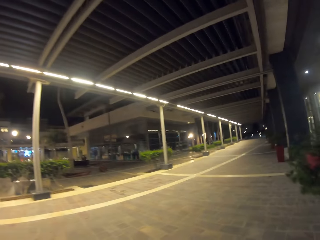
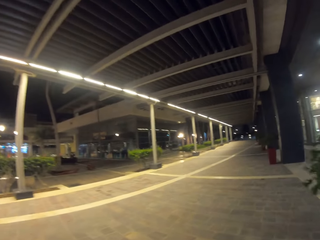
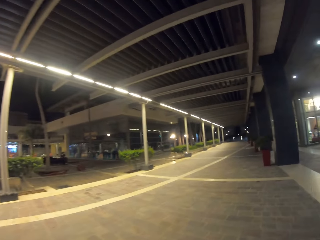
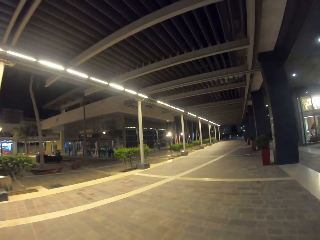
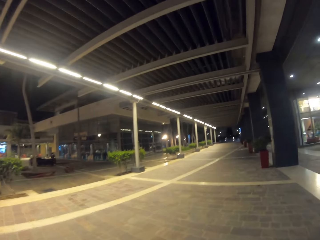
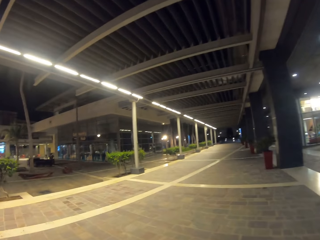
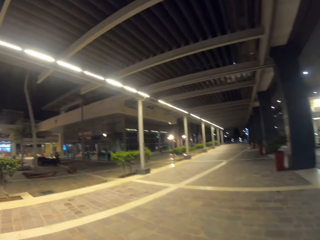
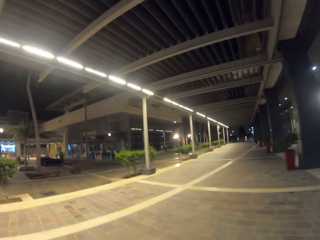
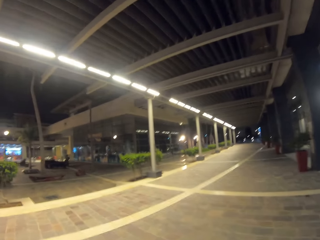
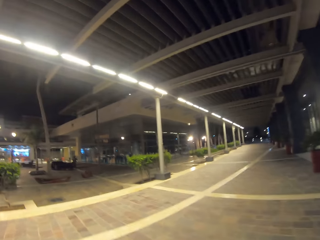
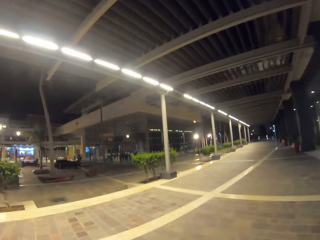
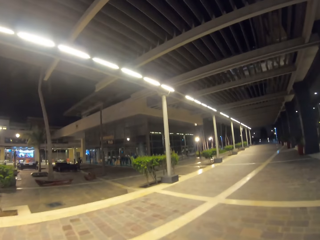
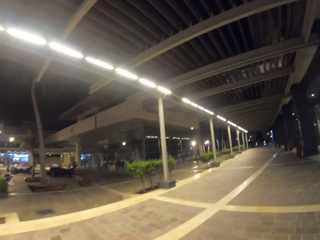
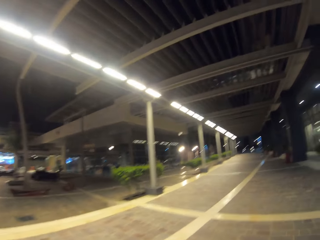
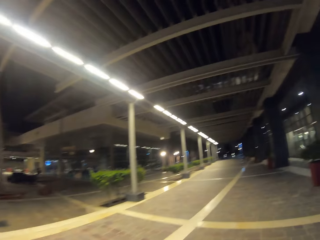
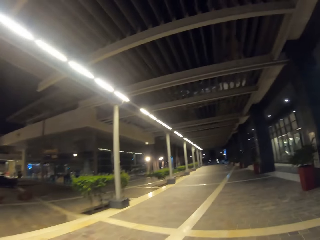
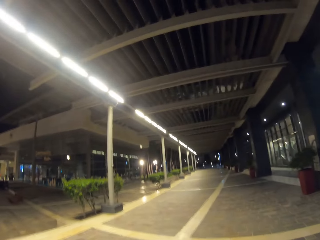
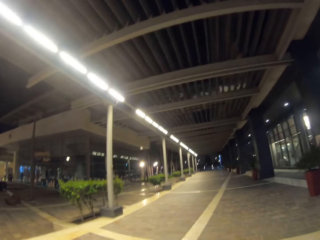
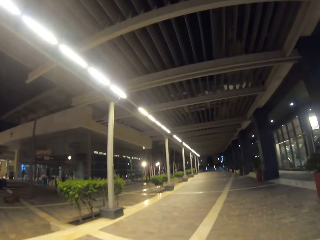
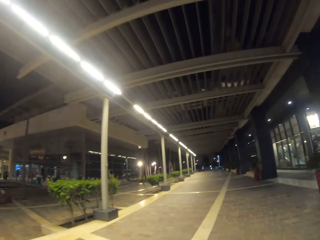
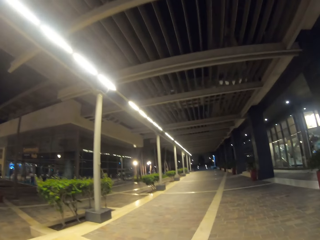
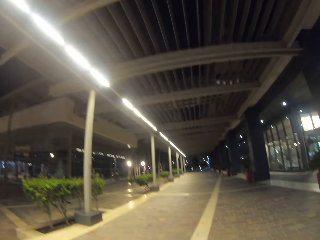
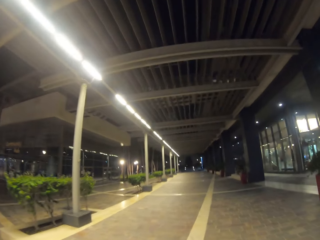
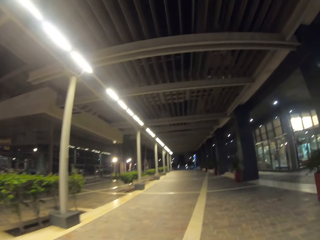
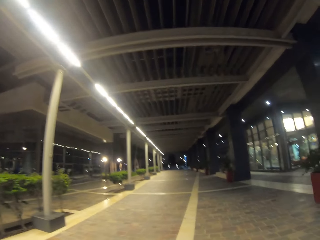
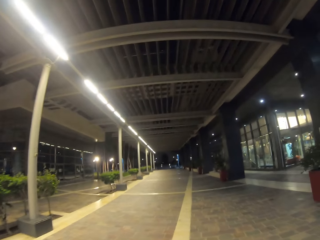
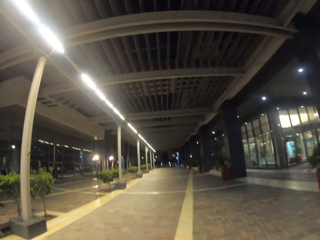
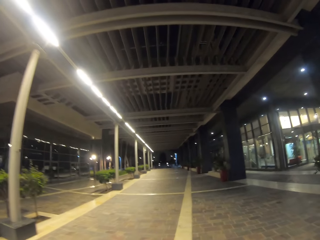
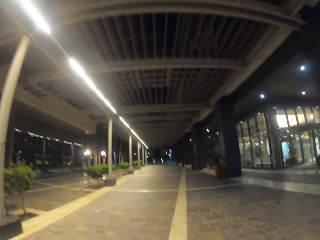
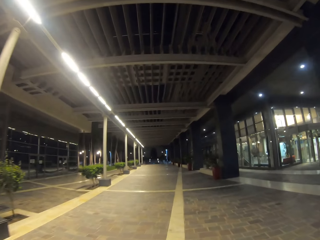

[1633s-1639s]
The camera wearer turns right.

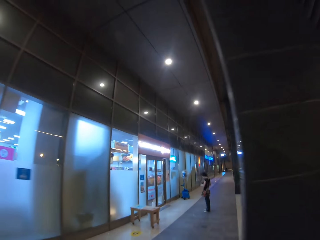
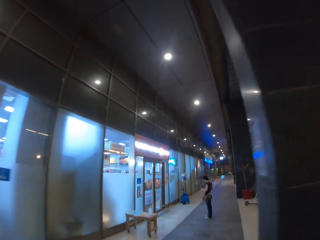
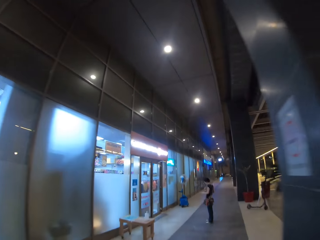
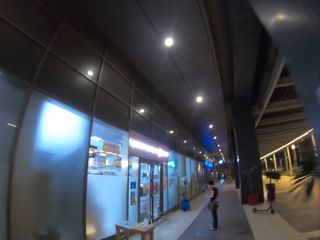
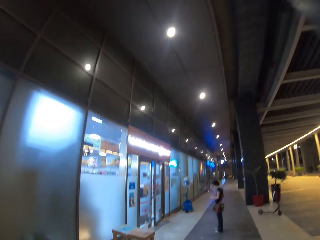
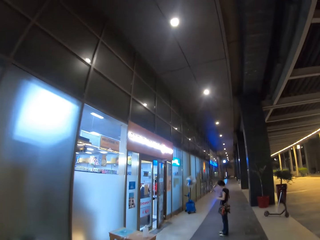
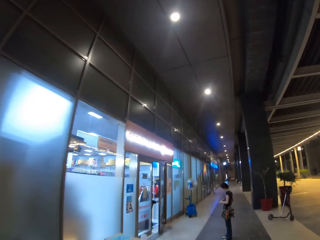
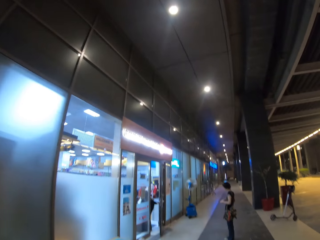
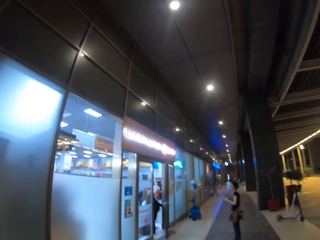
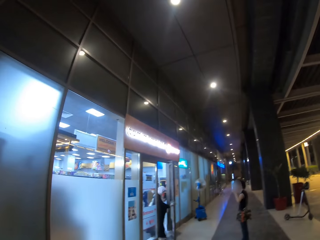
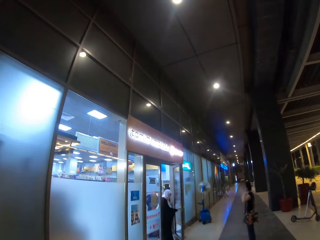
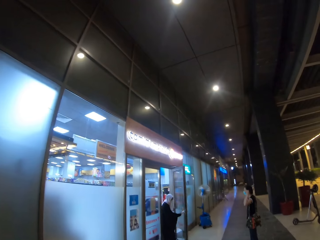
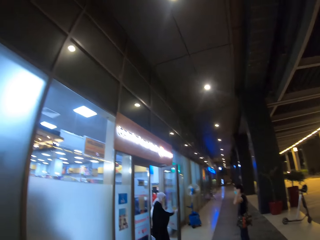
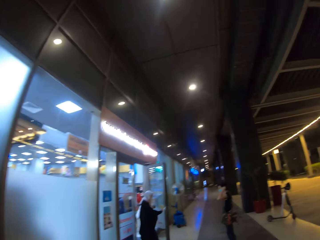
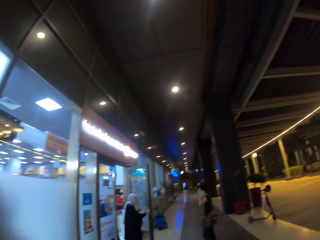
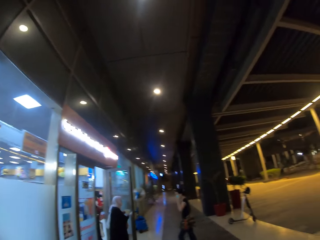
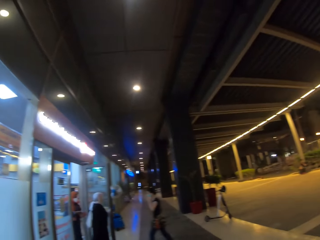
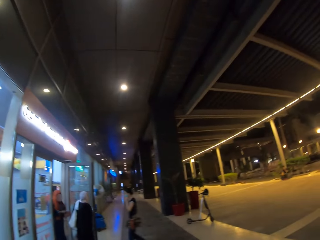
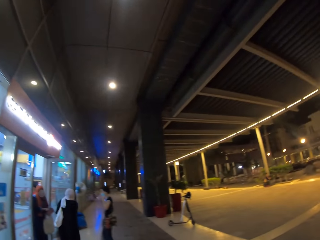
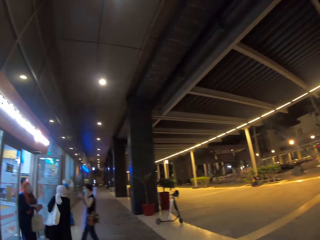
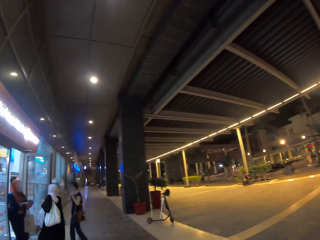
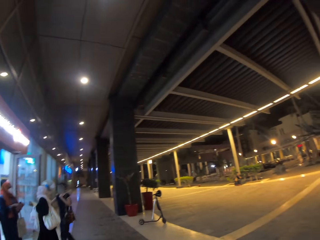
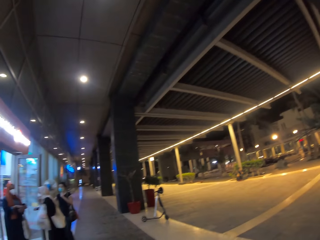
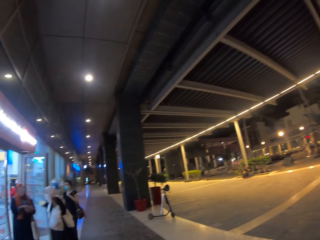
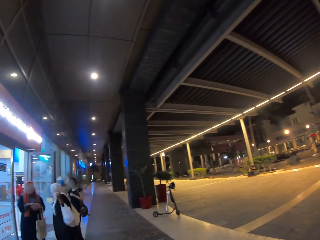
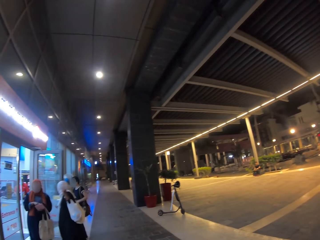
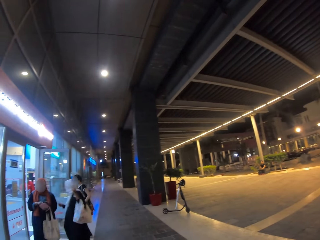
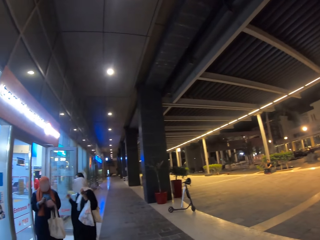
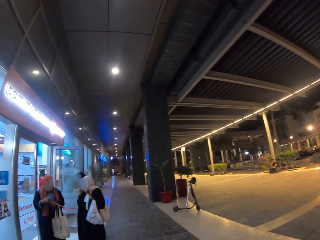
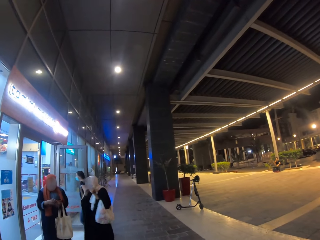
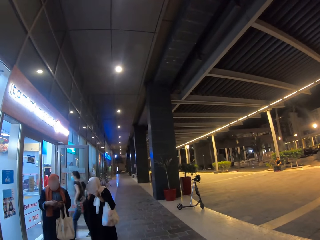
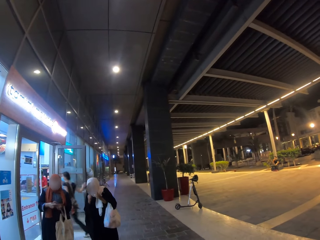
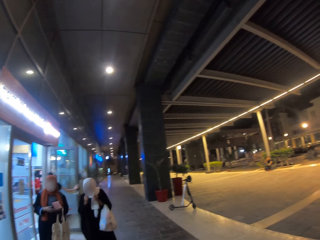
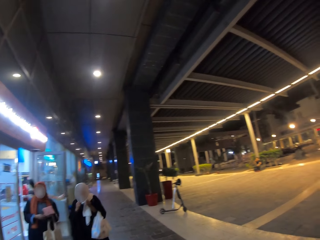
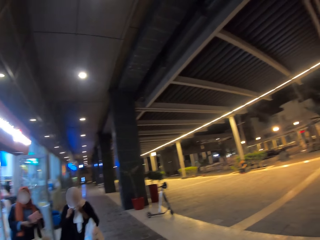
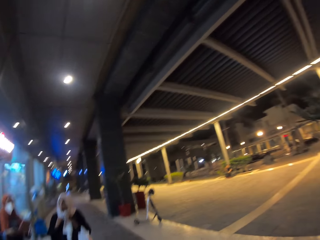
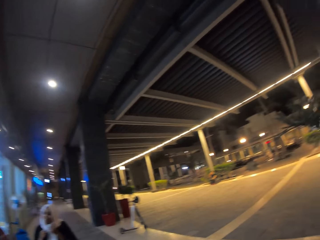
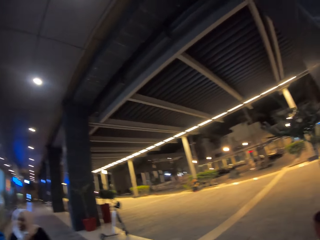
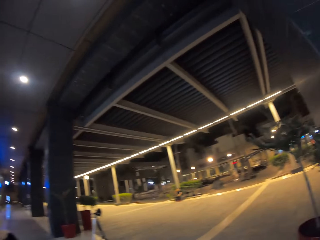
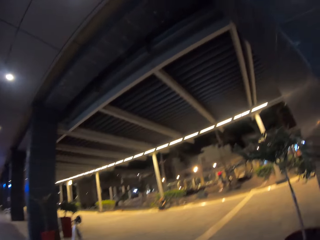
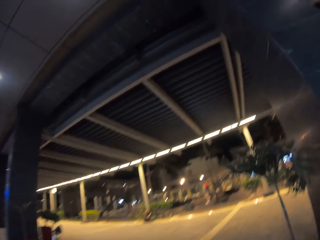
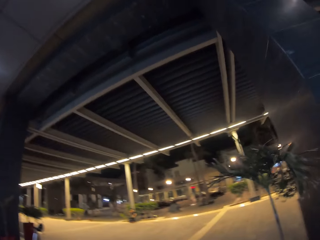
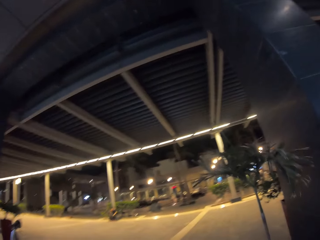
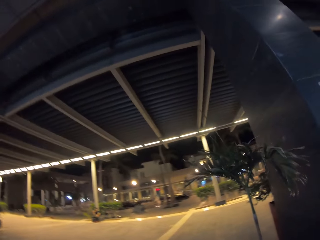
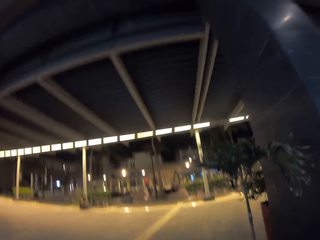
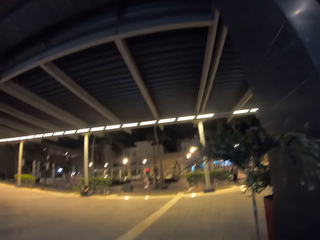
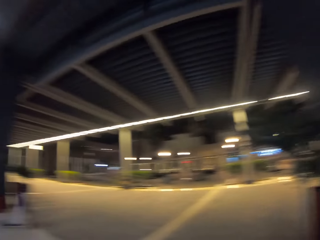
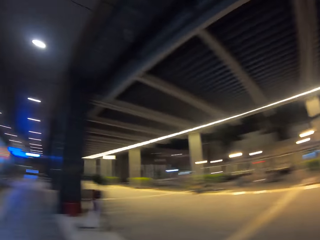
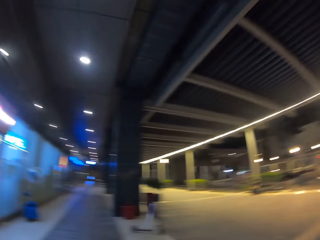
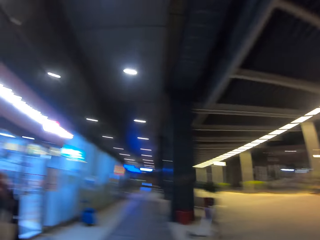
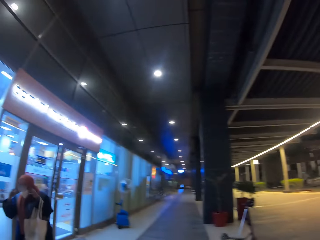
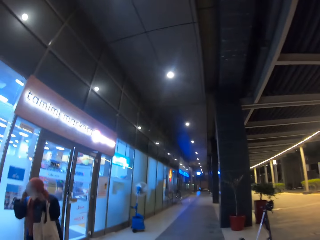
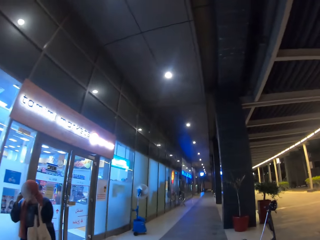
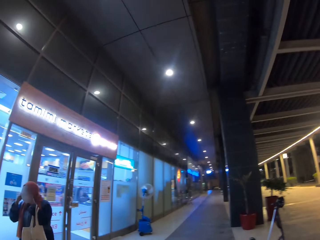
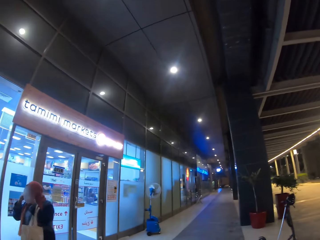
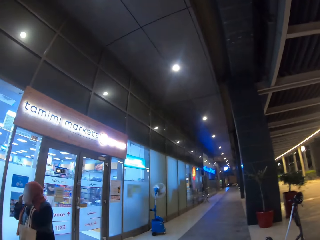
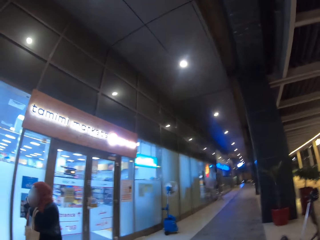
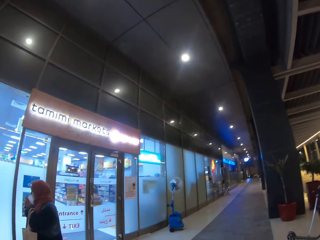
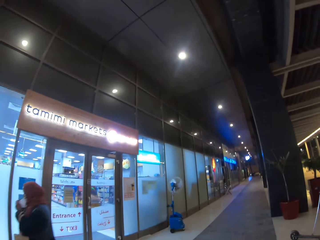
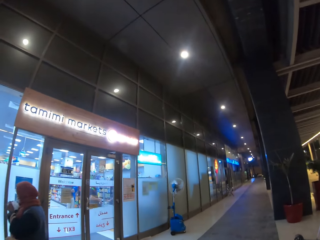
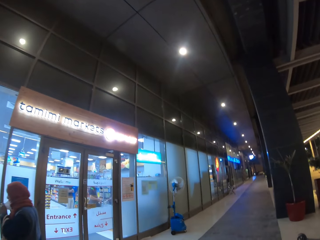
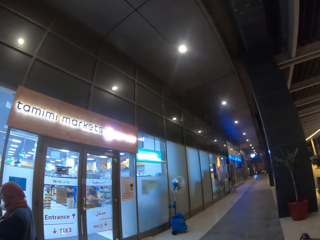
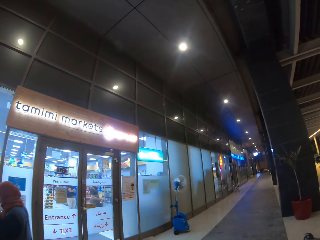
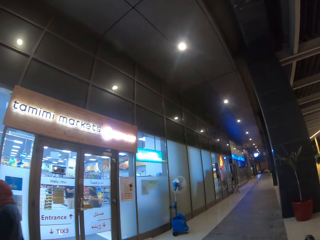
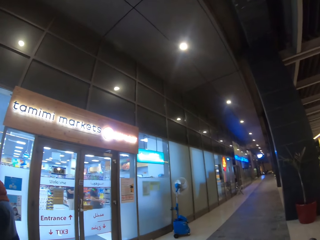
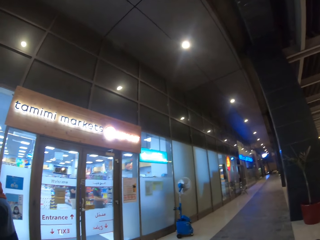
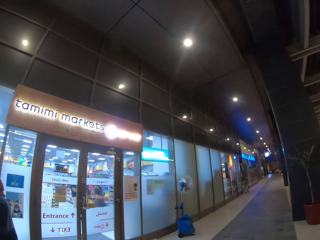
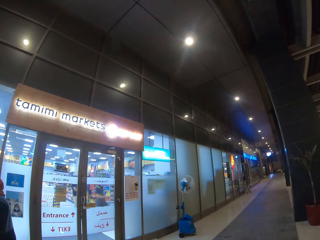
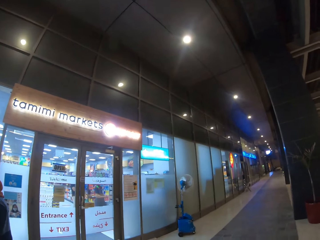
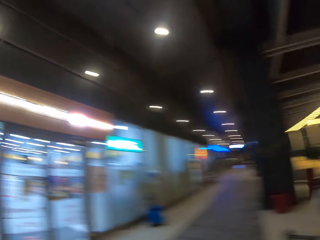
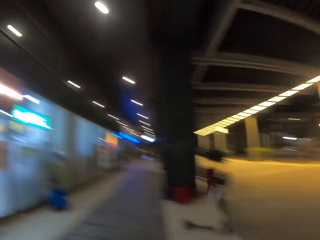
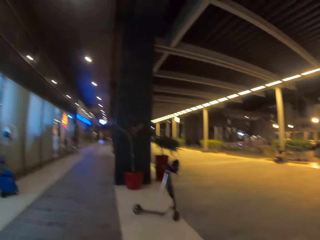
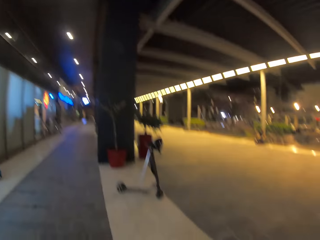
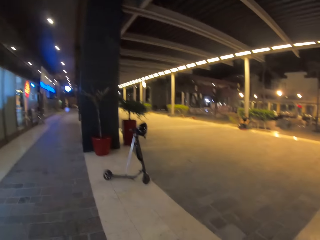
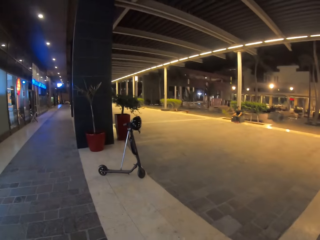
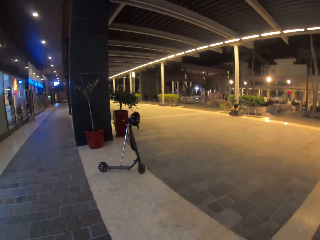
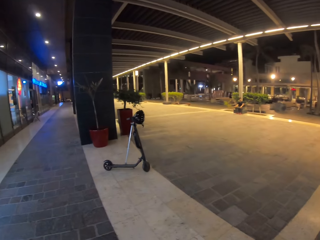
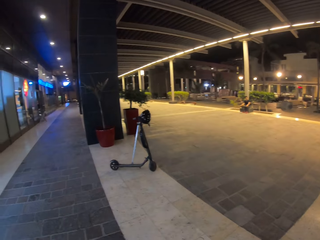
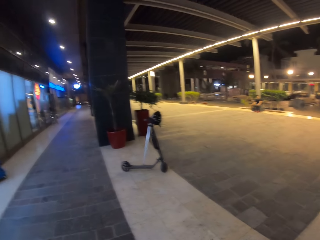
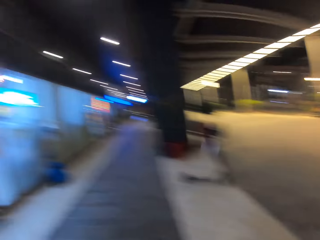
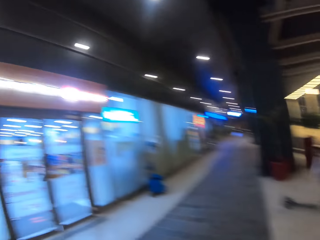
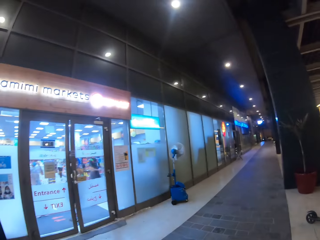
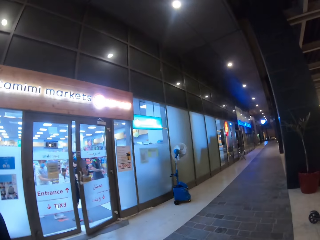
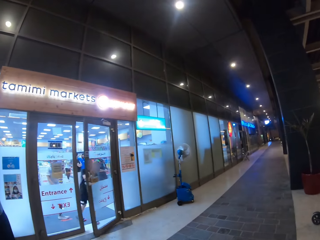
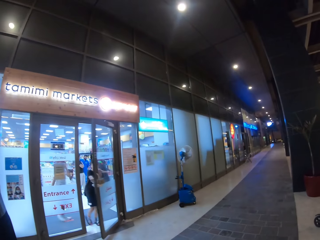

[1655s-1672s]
A woman opens a door. Another woman wears a mask. A third woman holds a purse. The second woman enters a shop. The third woman removes a mask. The camera wearer looks at the scooter.
